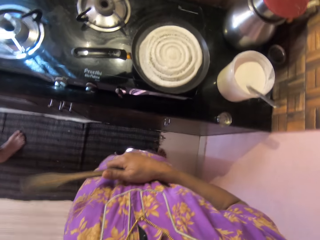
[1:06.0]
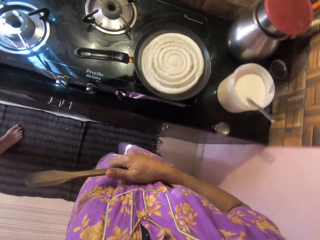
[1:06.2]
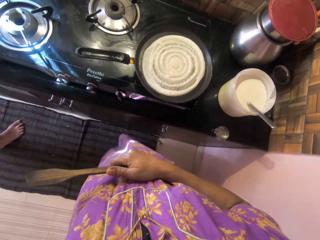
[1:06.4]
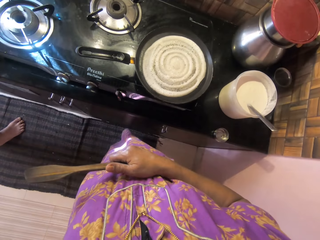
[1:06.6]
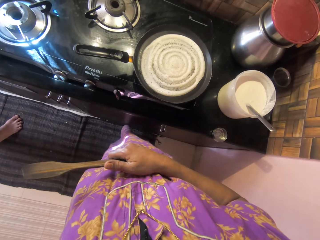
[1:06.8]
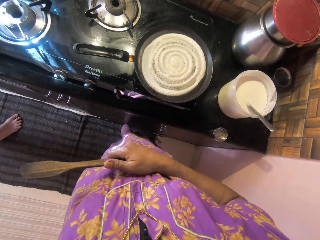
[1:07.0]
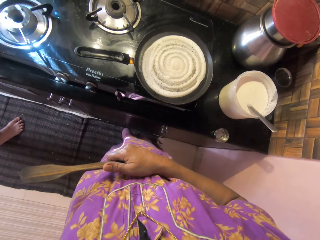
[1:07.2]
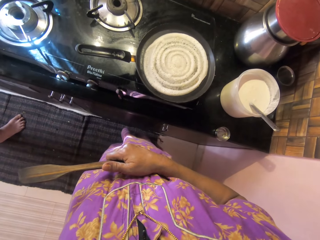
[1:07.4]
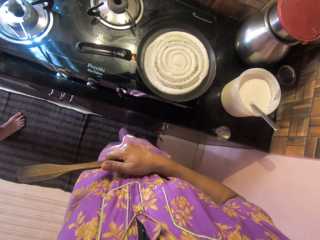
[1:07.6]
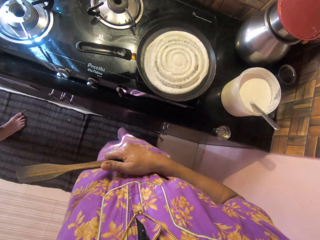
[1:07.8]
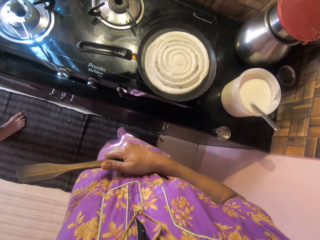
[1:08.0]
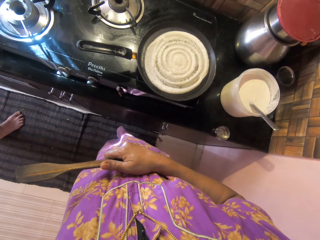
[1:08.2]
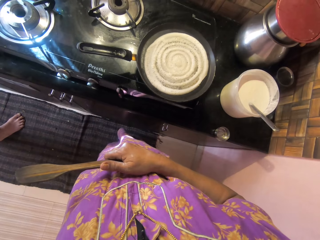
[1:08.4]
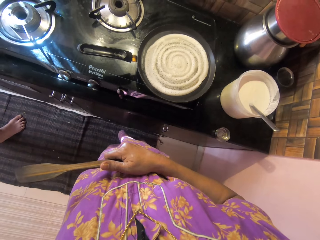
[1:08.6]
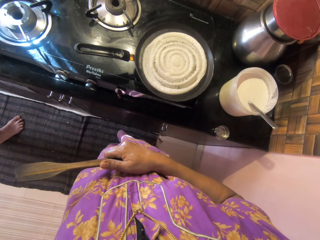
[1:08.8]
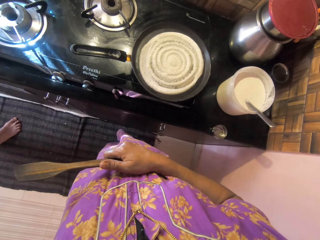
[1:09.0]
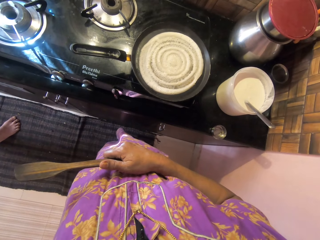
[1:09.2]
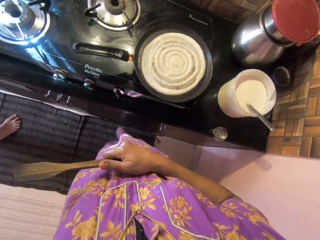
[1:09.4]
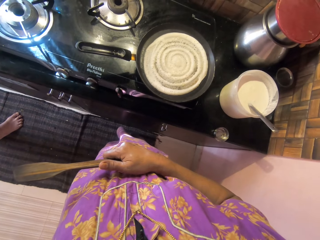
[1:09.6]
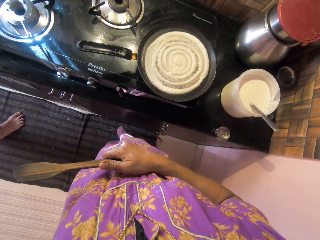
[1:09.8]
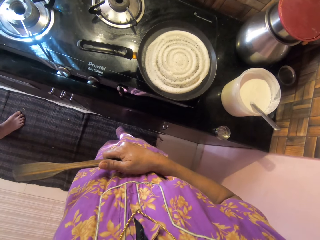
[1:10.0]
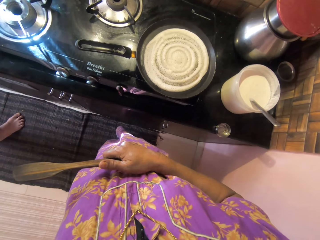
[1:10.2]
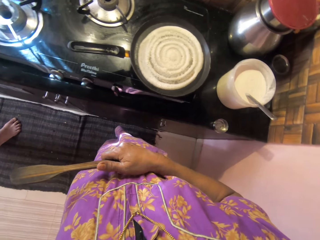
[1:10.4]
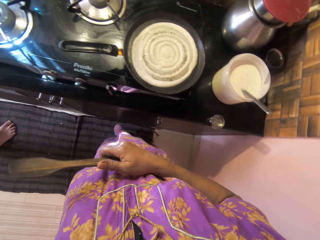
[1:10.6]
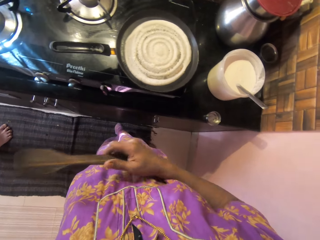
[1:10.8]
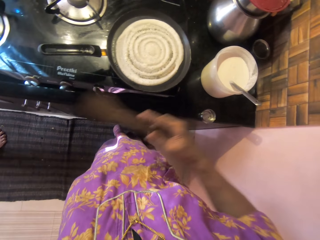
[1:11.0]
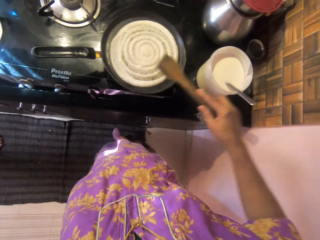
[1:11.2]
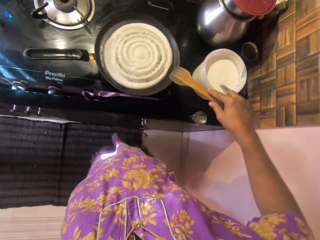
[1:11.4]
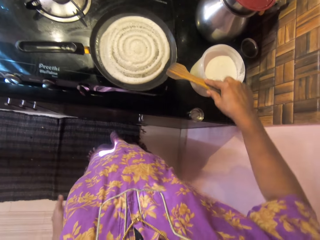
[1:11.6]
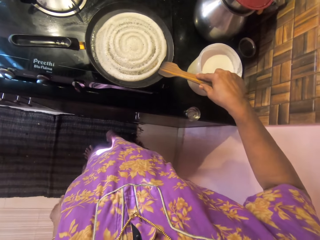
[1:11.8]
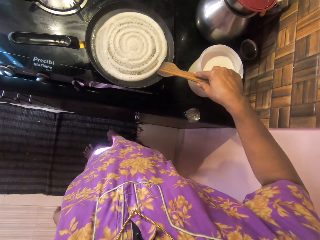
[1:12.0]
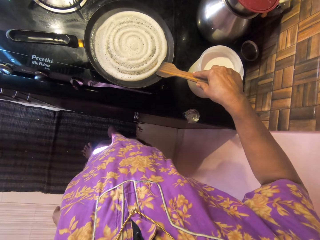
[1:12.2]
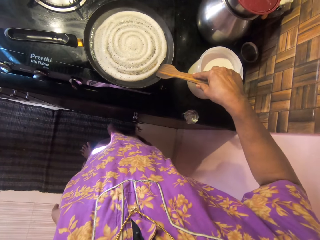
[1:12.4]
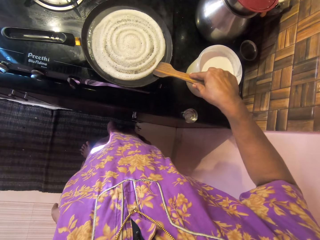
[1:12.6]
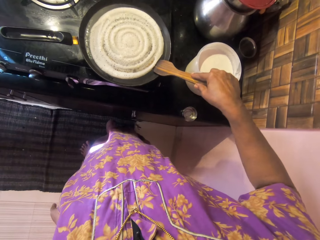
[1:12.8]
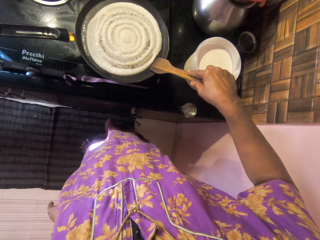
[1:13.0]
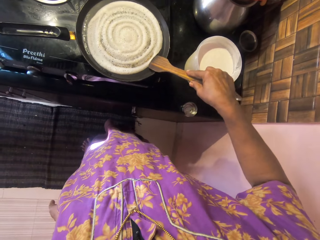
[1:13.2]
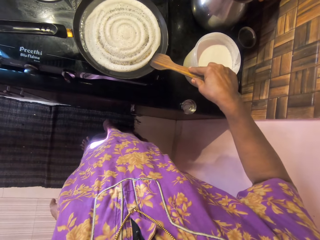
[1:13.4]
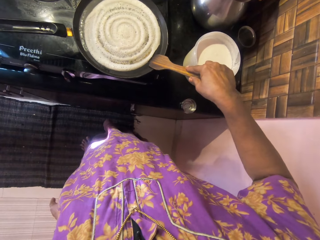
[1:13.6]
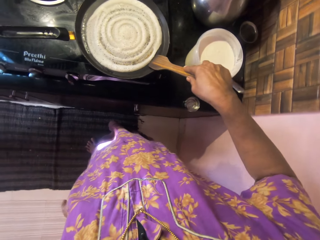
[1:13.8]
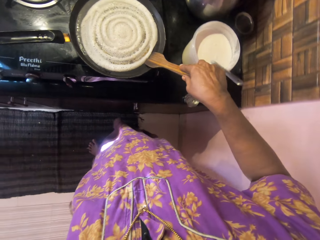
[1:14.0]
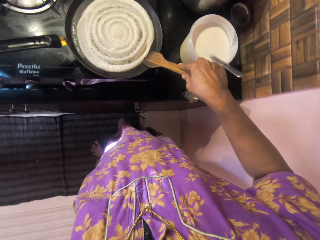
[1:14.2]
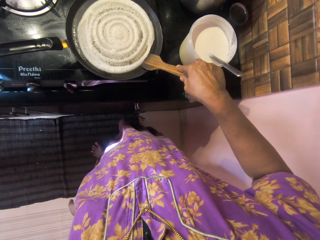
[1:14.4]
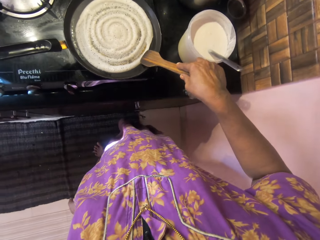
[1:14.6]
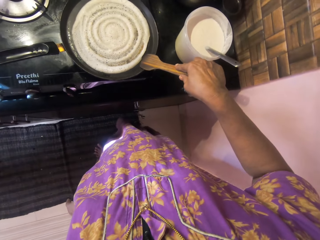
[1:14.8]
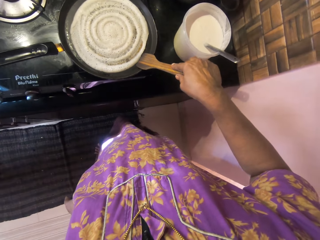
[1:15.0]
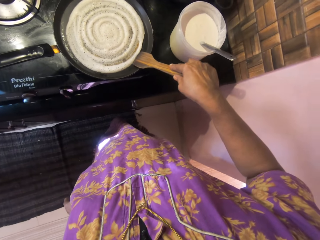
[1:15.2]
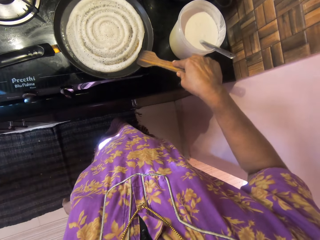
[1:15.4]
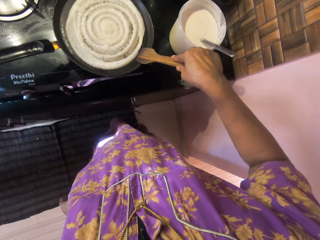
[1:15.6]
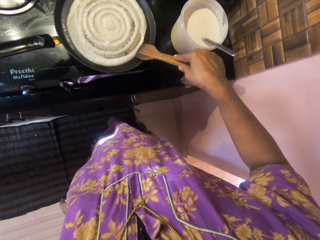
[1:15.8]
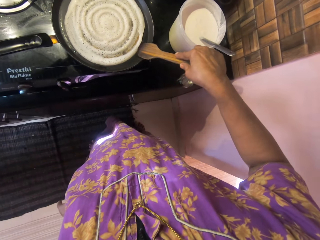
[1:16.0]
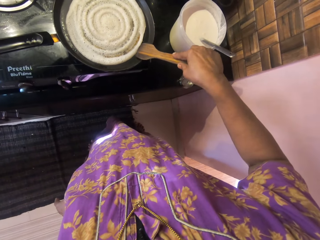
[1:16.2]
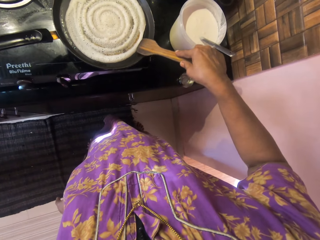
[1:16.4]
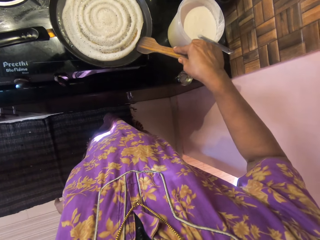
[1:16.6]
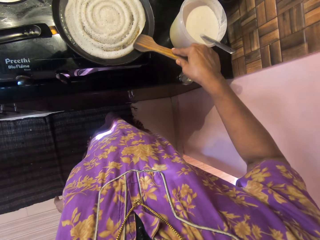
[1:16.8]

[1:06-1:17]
The camera wearer moves the cooking spoon to the pan. She adjusts the pancake on the pan using the spatula. She rubs the cooking spoon in the pan.

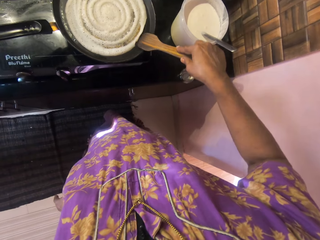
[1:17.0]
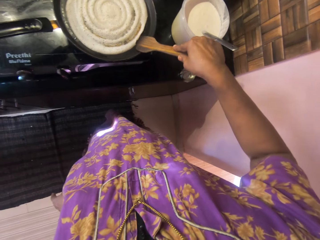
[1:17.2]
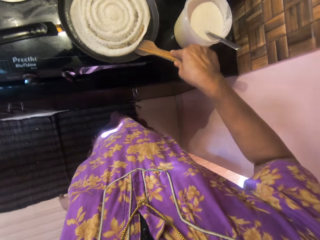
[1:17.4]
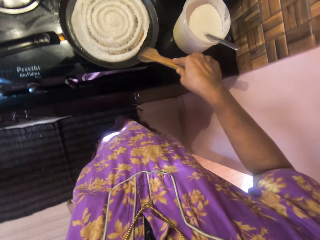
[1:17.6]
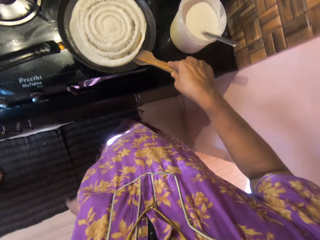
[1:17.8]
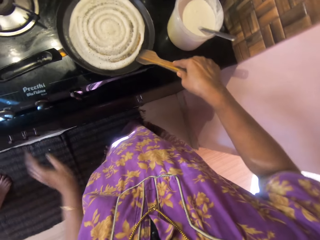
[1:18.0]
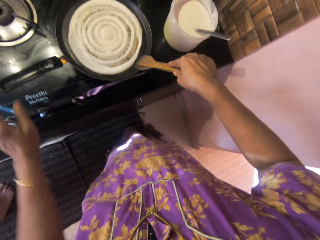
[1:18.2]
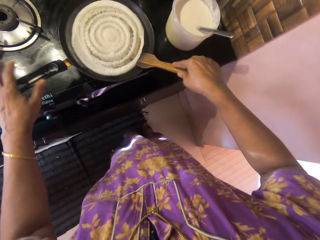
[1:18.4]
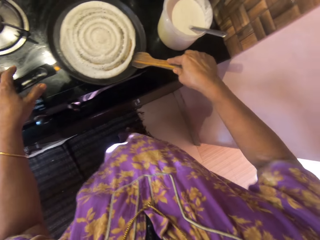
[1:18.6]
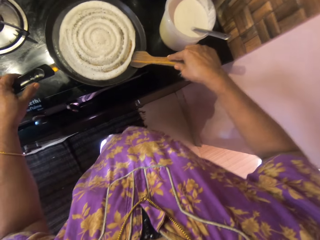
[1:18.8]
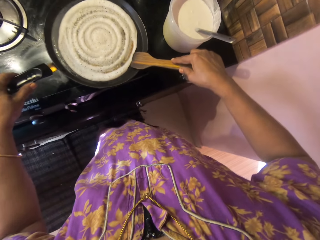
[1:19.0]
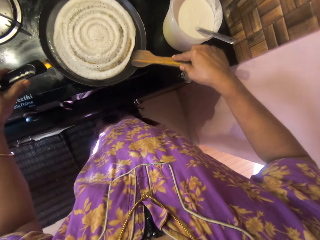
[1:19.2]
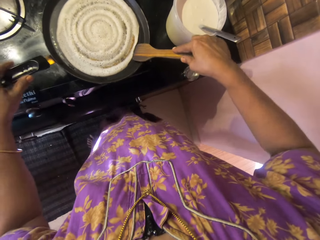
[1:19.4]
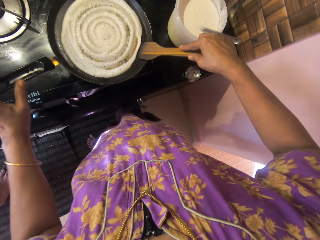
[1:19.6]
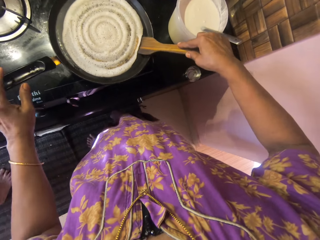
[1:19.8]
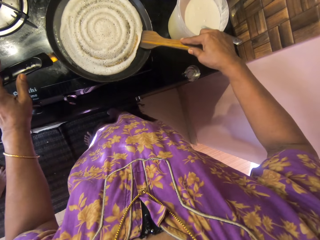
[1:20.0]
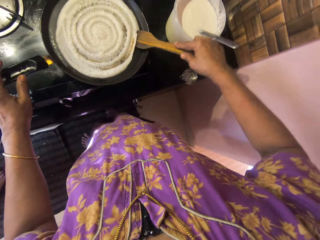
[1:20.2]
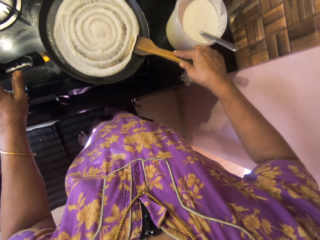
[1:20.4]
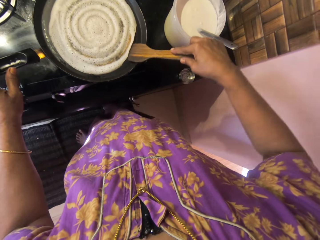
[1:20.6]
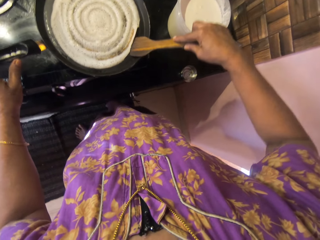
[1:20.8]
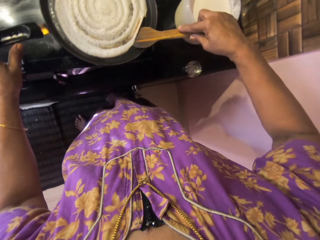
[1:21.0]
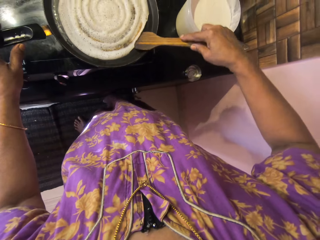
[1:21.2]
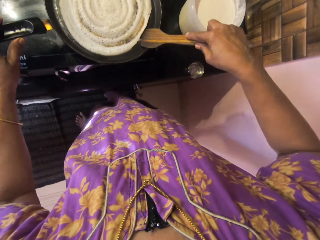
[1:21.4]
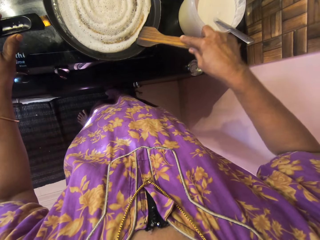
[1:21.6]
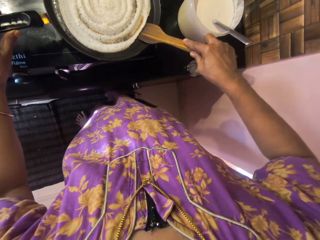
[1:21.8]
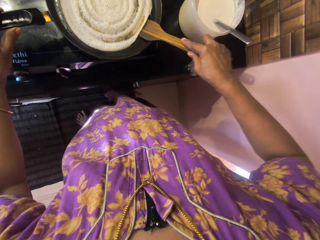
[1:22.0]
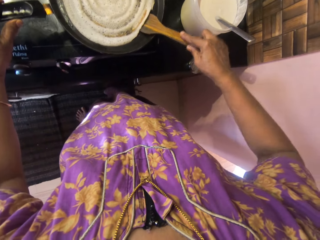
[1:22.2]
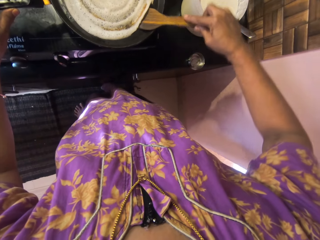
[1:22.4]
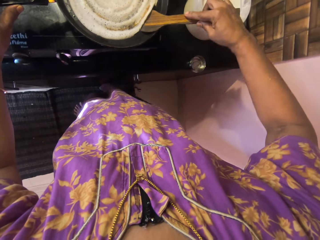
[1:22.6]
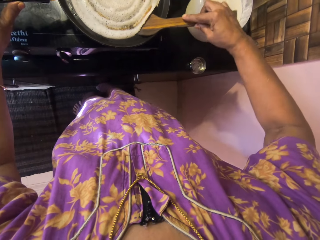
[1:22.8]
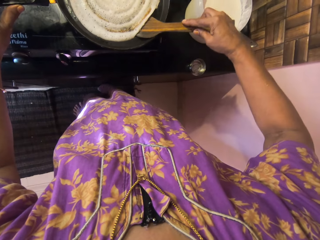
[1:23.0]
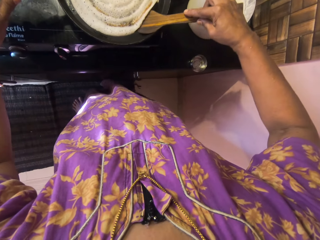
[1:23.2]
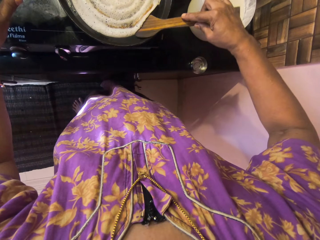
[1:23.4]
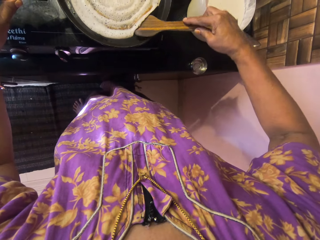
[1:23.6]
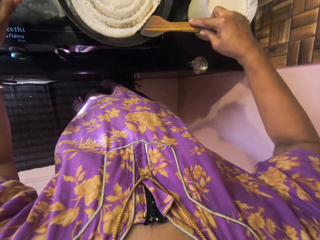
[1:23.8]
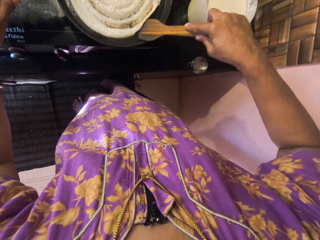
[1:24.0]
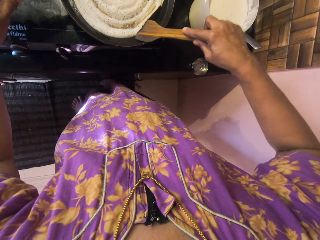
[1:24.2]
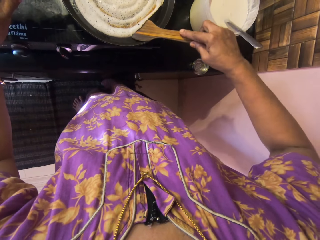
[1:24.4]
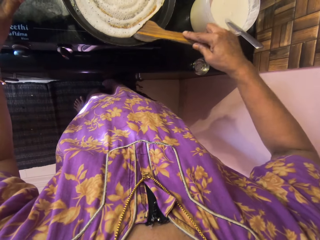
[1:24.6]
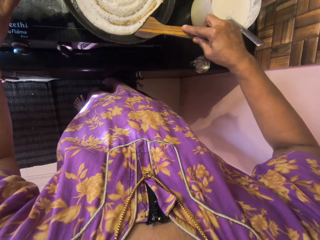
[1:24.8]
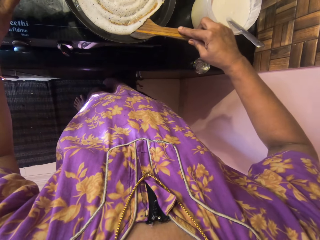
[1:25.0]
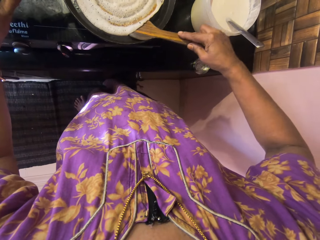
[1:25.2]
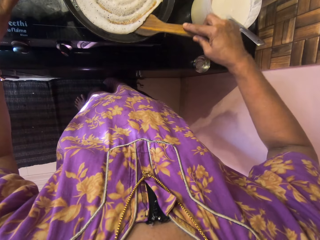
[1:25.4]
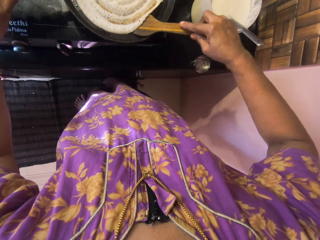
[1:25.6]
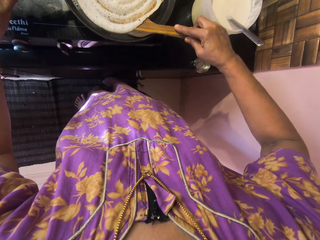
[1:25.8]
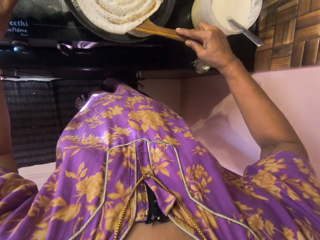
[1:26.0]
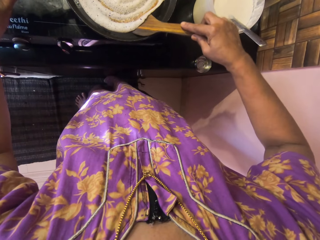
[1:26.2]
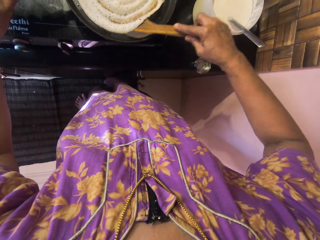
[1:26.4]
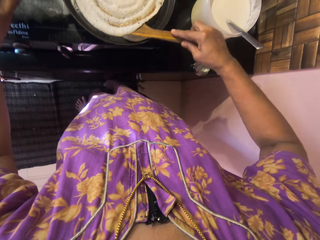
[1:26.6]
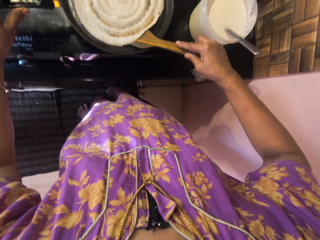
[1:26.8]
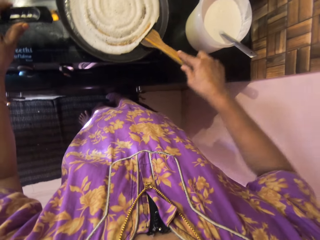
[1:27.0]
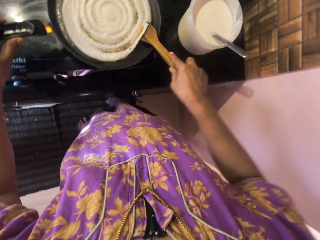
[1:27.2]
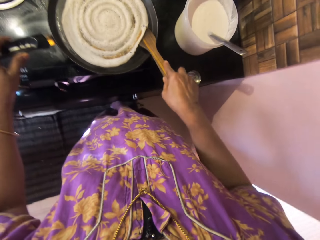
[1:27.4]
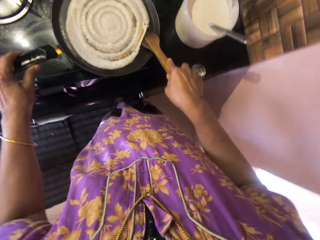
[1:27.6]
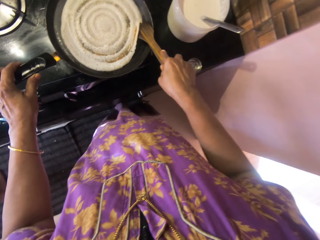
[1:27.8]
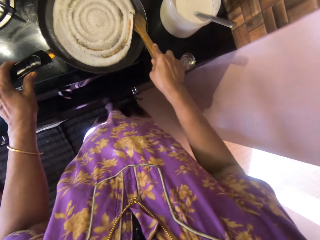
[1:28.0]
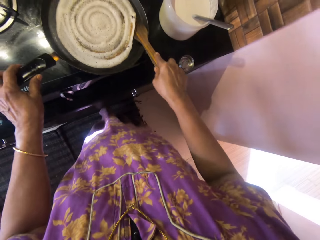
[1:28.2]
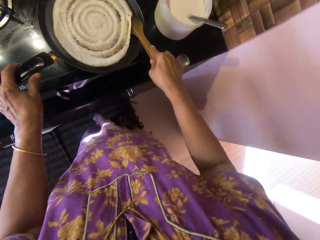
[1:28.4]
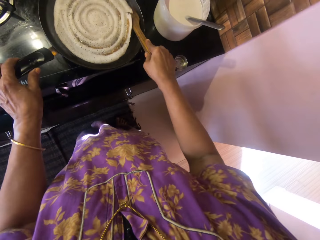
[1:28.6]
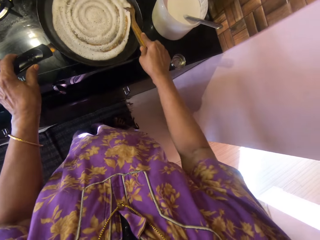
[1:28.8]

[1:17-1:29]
The camera wearer holds the handle of the pan with her left hand. She rubs the cooking spoon in the pan.
